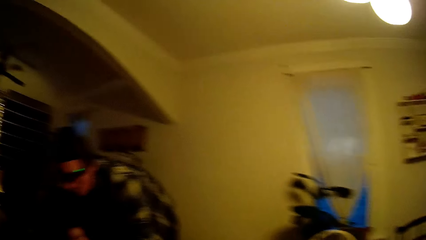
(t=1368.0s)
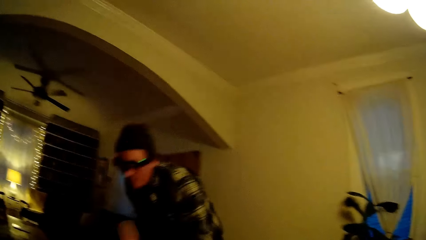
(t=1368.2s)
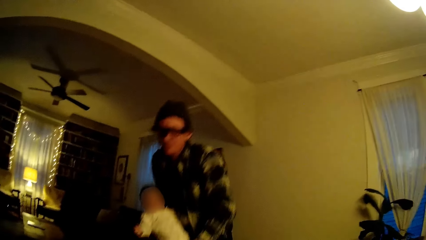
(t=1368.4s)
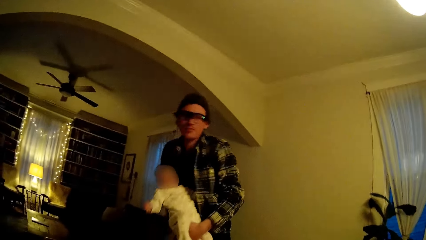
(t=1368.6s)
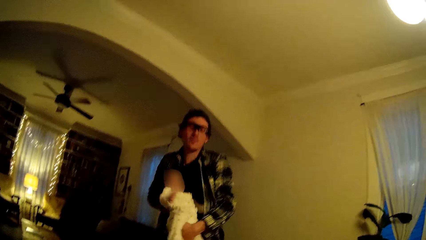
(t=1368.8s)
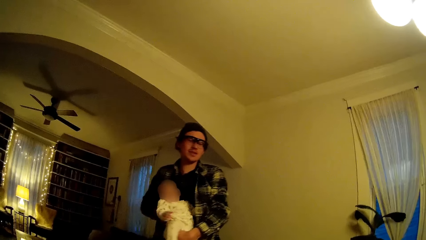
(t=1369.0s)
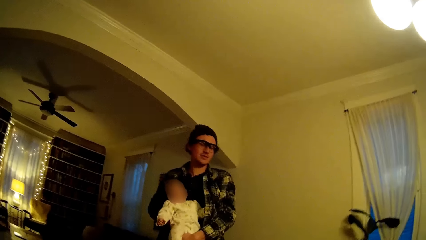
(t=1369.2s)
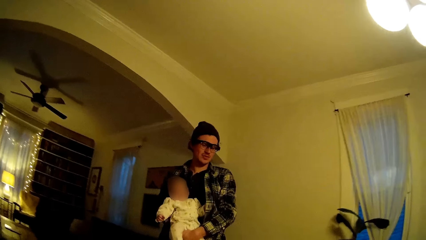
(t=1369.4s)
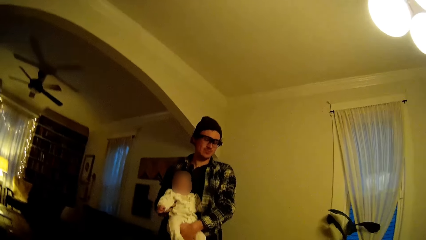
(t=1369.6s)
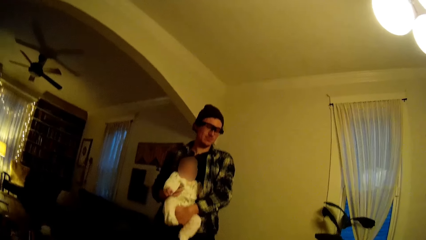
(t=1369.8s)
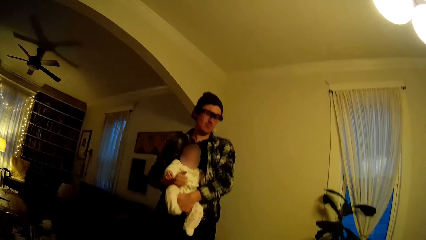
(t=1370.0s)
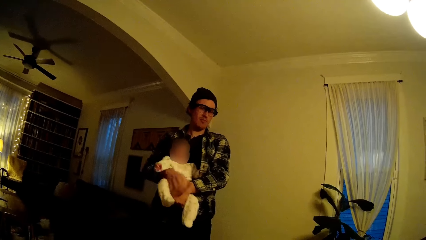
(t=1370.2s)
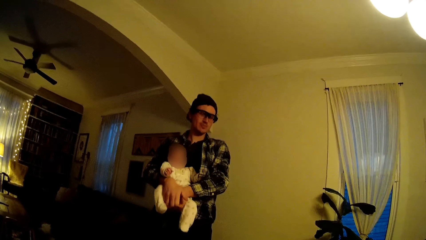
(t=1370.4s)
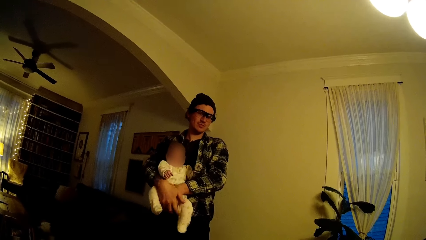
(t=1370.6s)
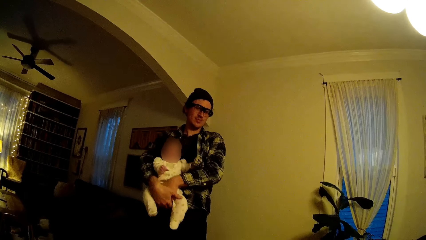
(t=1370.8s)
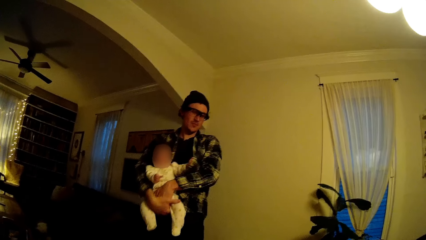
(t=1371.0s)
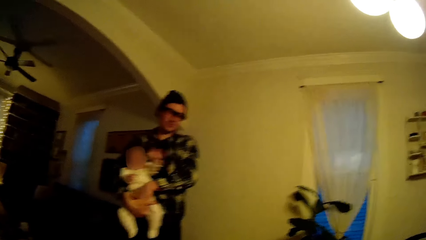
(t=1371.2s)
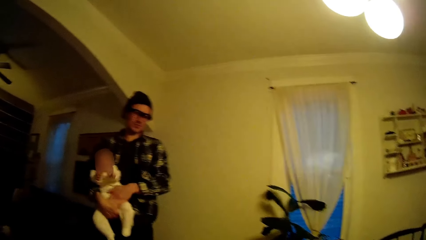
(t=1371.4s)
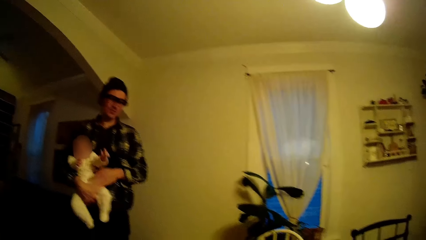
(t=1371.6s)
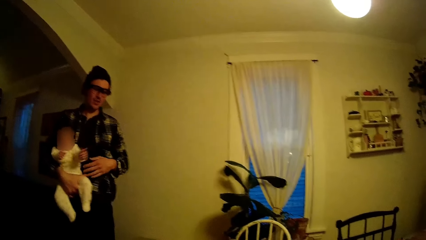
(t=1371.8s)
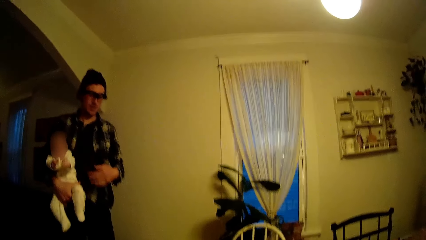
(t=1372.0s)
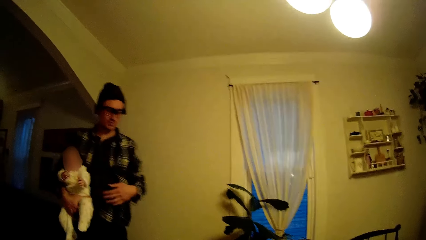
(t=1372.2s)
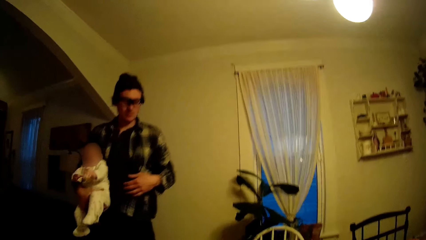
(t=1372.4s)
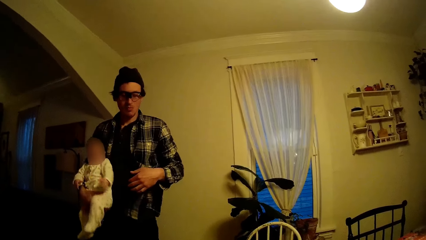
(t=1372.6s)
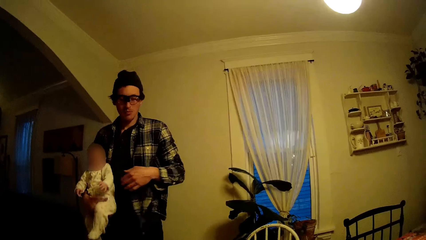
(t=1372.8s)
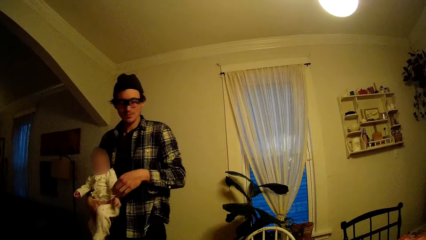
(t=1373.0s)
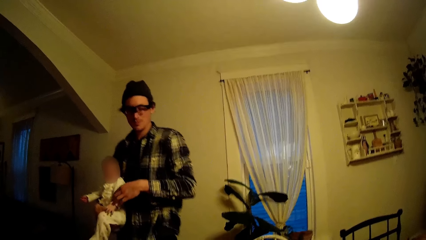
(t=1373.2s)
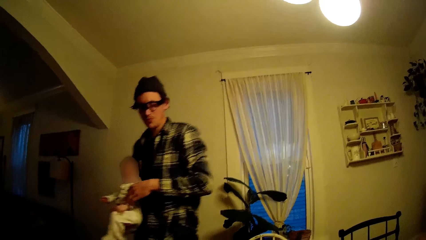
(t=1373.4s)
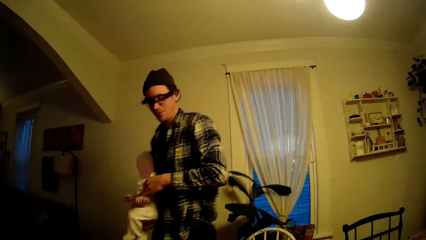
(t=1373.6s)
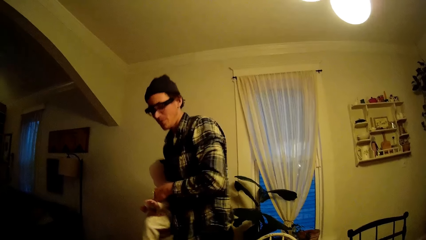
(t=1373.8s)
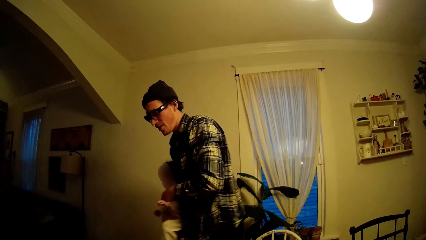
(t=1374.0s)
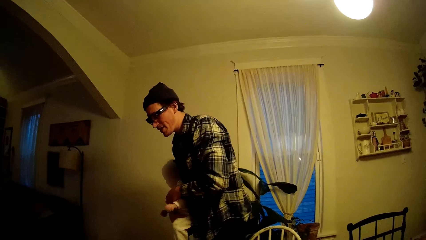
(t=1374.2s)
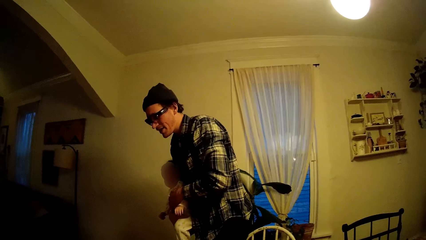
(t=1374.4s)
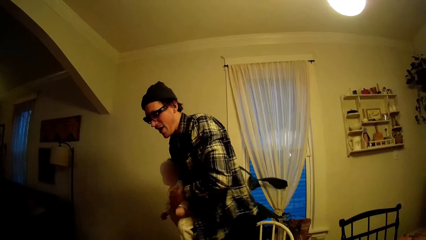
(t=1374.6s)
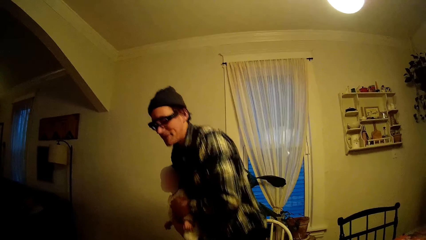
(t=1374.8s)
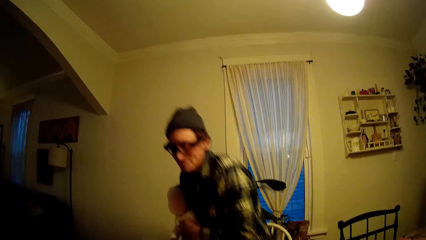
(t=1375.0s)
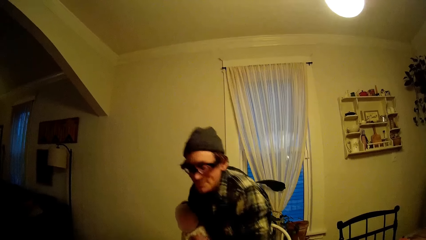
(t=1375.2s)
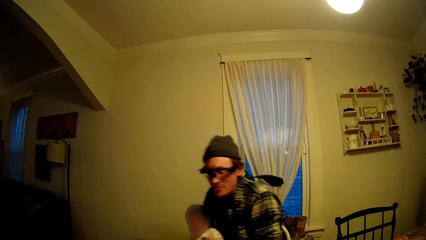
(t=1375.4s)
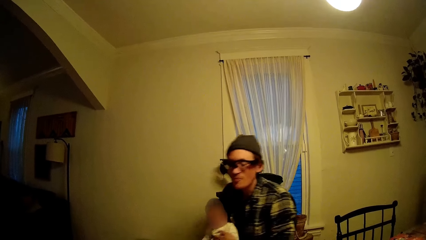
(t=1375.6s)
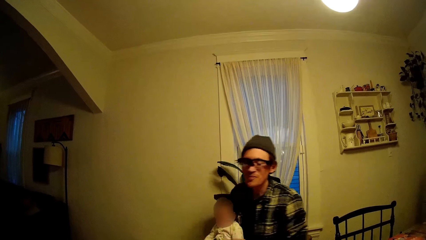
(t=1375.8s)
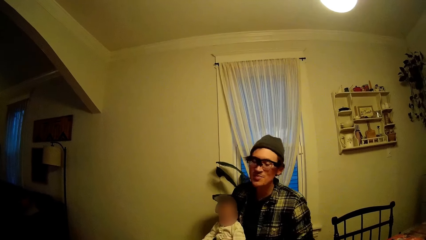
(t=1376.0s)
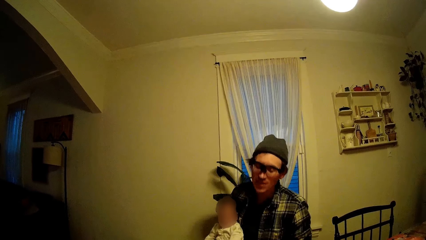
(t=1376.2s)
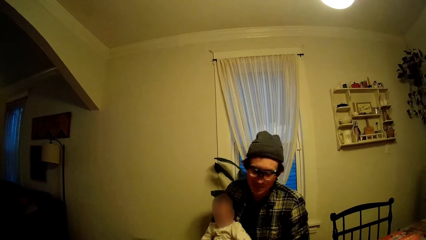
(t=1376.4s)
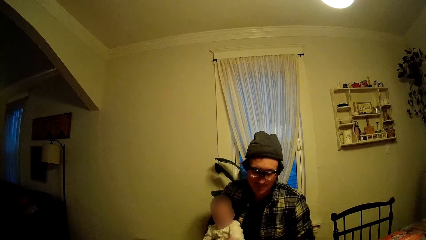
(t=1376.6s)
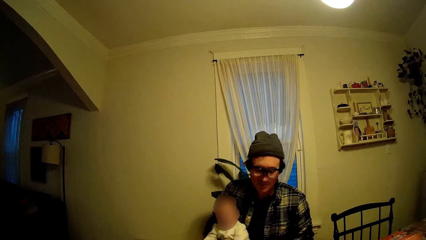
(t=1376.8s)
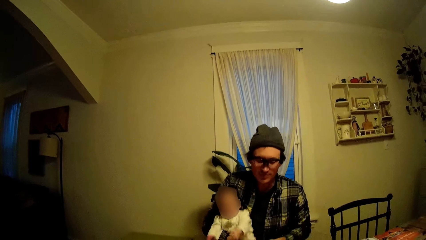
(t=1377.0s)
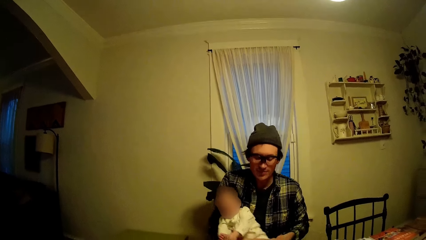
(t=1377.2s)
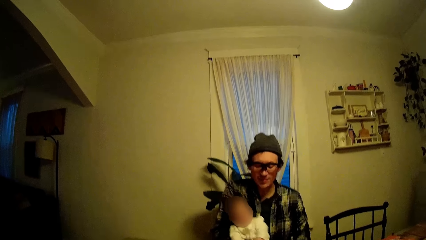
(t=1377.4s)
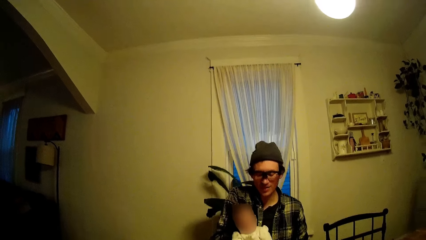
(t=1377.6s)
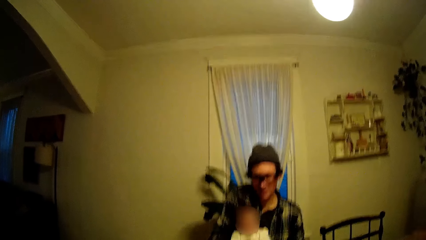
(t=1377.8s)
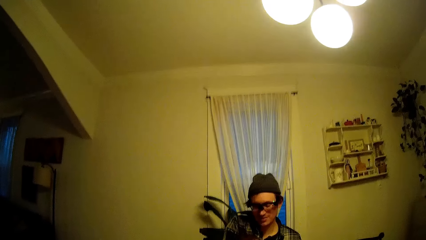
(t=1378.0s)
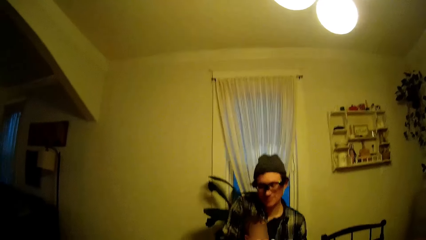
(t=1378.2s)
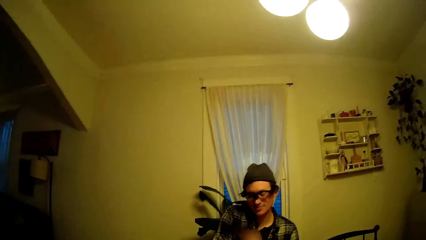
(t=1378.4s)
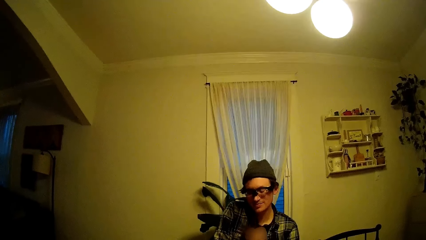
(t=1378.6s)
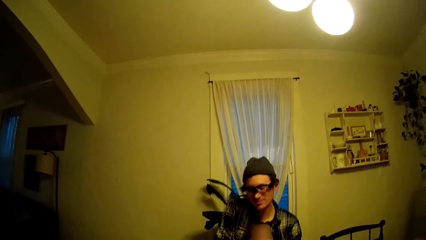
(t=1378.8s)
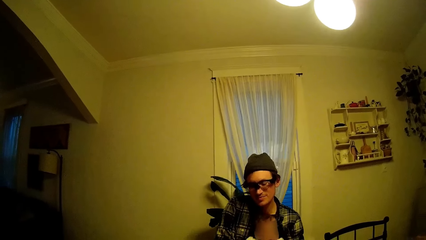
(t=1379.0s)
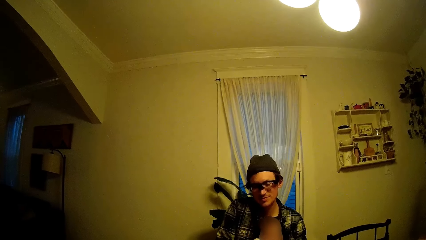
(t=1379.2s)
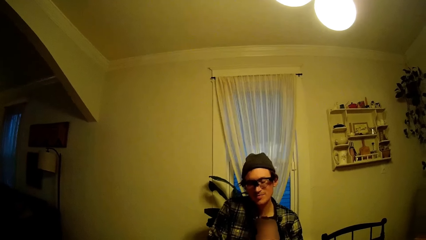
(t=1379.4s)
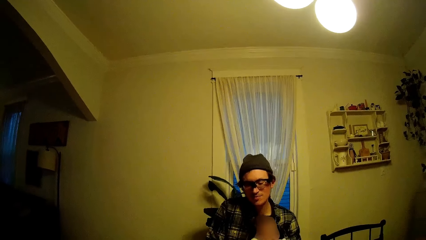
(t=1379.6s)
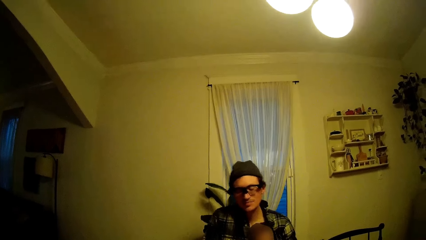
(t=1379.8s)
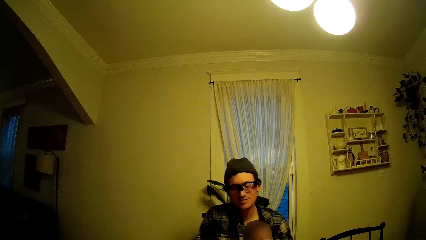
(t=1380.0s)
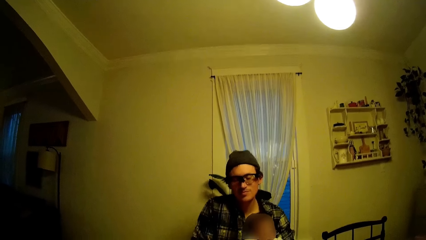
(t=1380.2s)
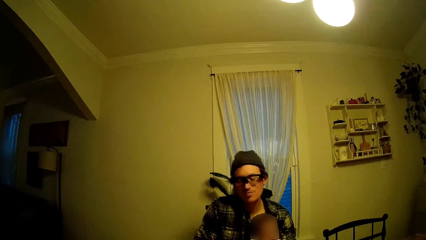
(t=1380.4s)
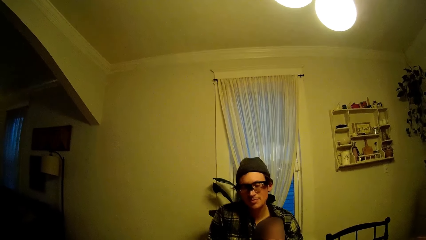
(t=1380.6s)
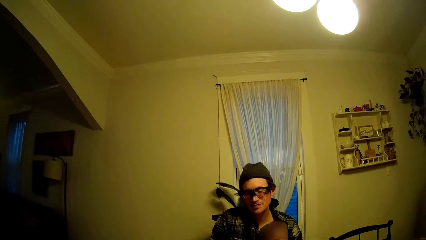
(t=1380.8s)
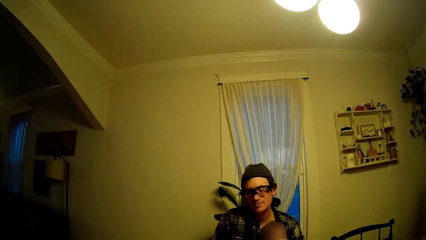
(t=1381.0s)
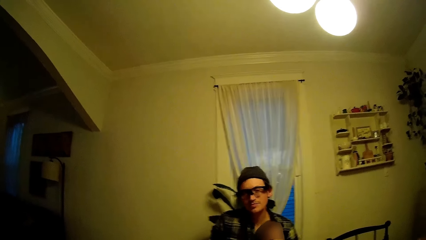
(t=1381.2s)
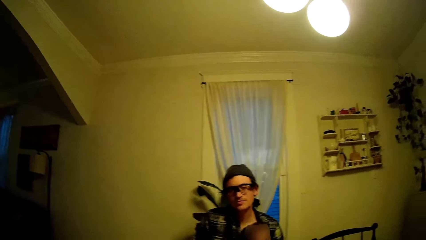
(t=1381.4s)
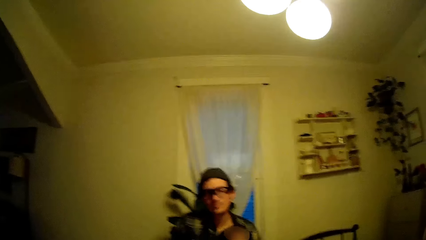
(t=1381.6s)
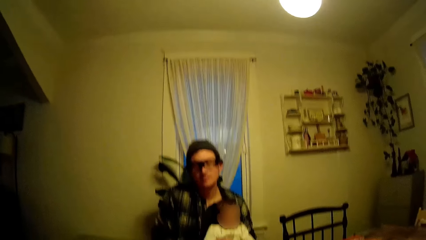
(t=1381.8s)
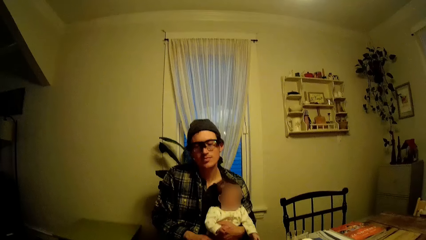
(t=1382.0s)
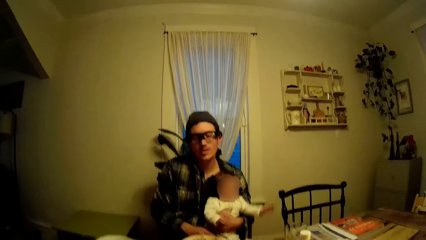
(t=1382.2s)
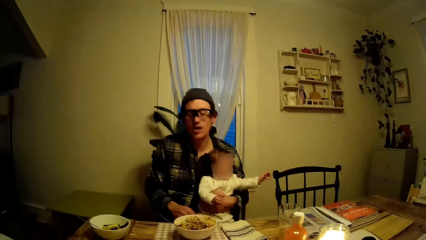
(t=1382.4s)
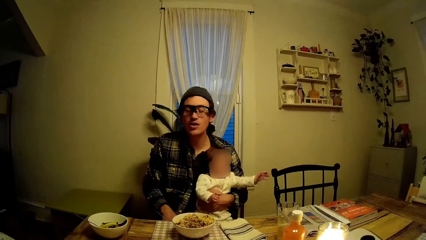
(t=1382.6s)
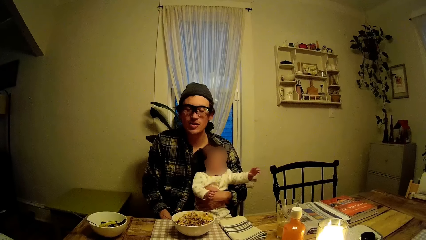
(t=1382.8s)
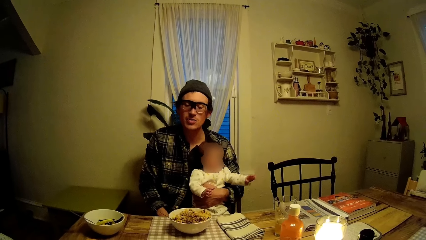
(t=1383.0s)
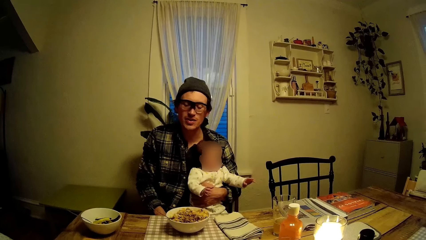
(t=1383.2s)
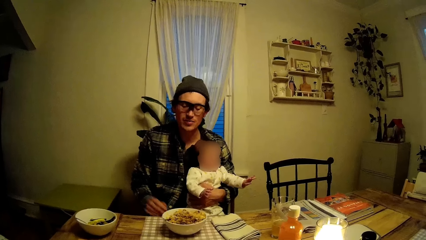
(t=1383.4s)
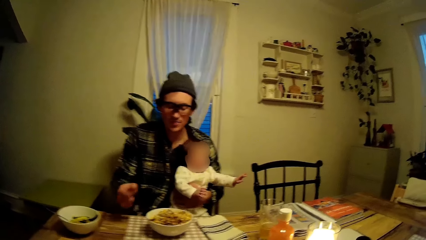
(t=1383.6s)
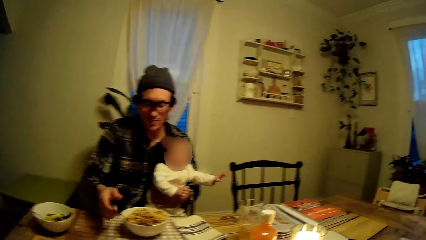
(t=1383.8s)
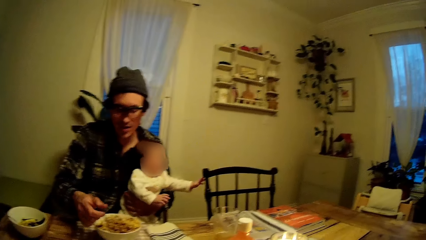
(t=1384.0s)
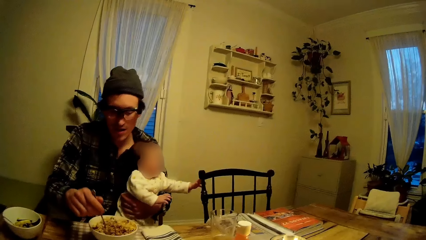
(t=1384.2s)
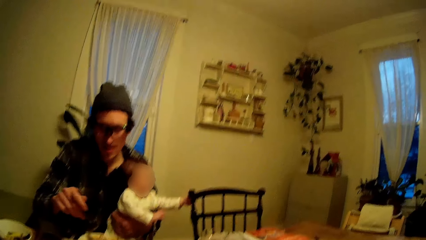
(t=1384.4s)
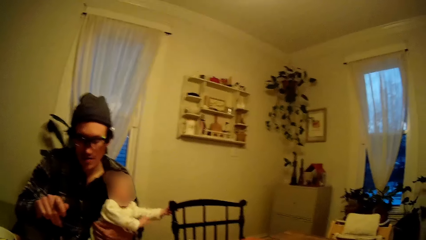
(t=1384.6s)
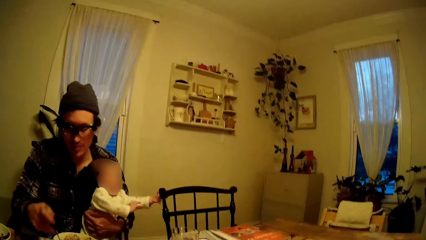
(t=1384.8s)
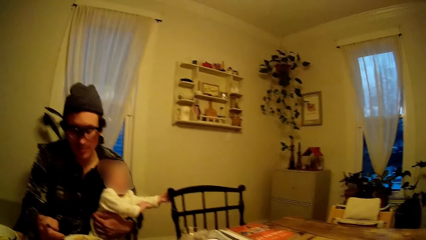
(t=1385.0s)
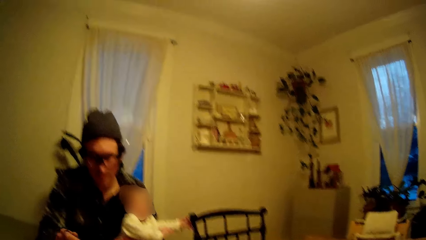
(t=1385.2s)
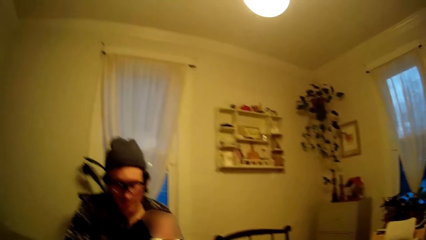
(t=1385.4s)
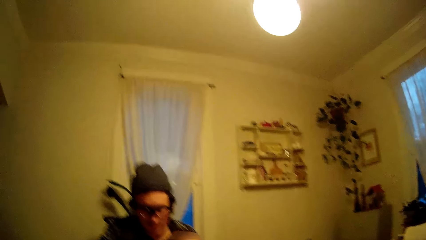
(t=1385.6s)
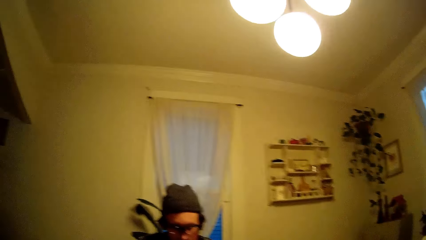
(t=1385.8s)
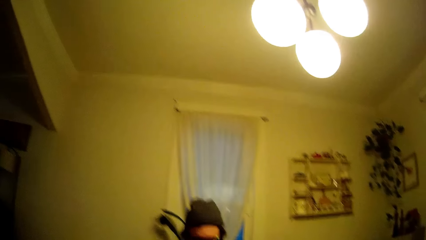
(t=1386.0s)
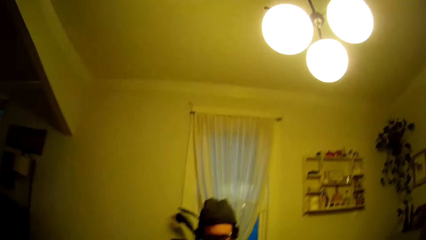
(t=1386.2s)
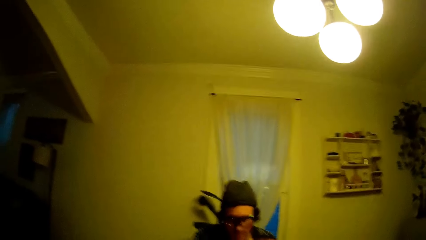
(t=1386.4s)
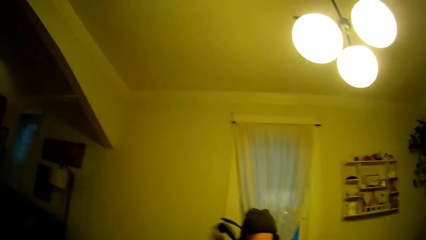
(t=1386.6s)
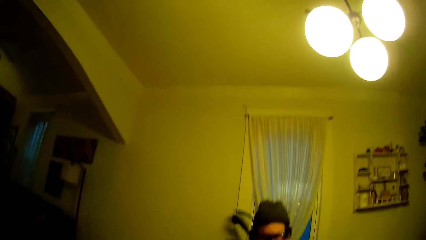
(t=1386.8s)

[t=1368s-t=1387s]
The man sits on the chair at the dining table. The camera wearer talks with the man. The man eats rice from the plate on the dining table with the spoon.
